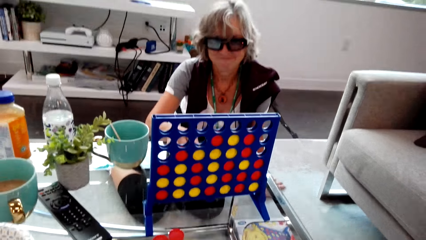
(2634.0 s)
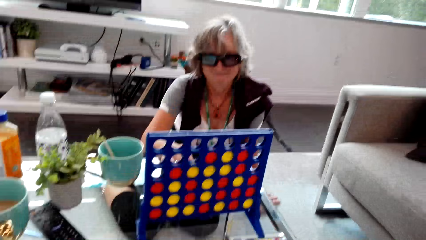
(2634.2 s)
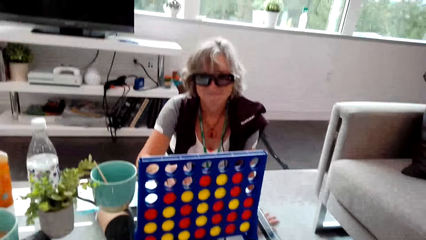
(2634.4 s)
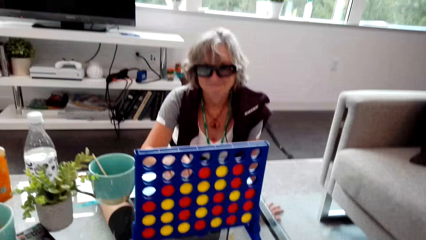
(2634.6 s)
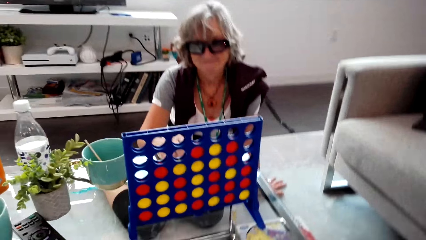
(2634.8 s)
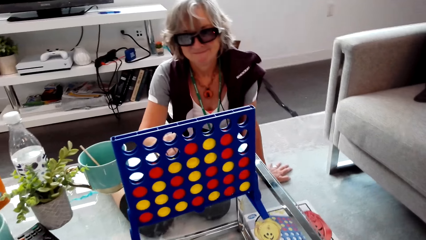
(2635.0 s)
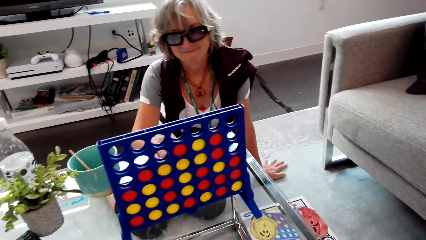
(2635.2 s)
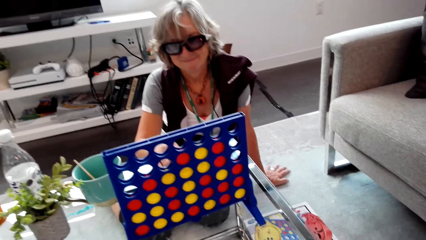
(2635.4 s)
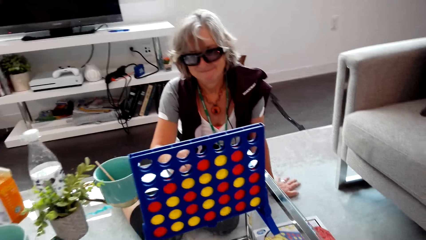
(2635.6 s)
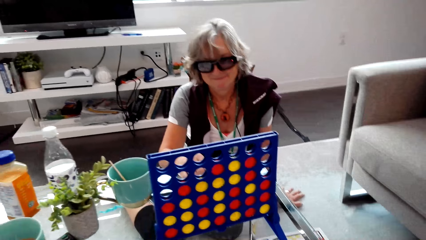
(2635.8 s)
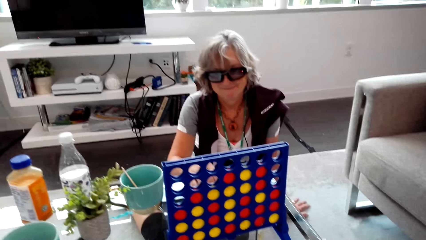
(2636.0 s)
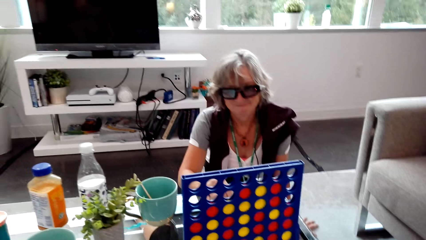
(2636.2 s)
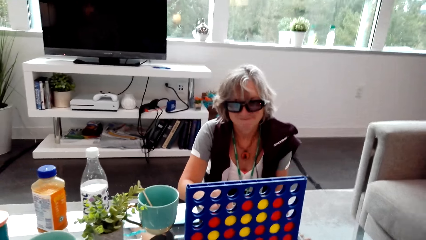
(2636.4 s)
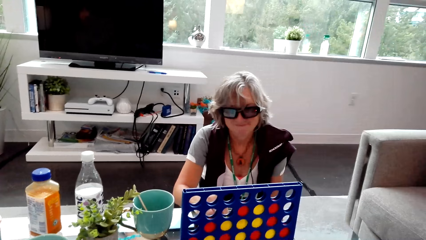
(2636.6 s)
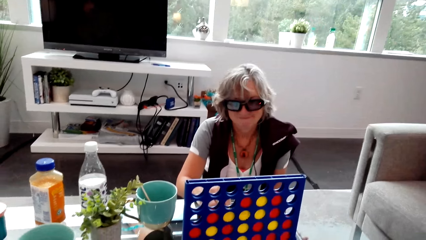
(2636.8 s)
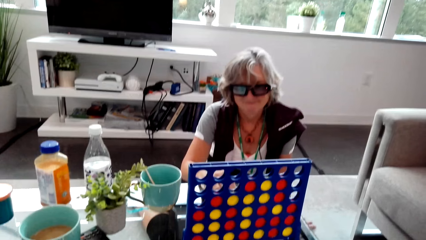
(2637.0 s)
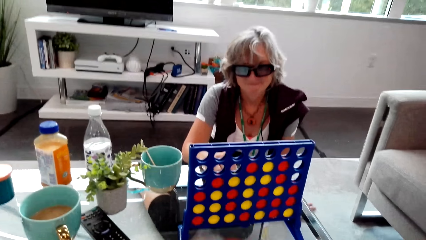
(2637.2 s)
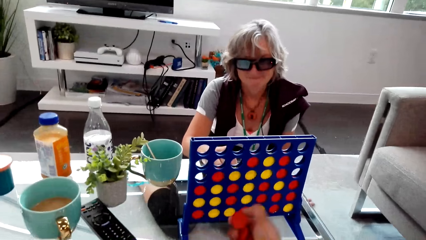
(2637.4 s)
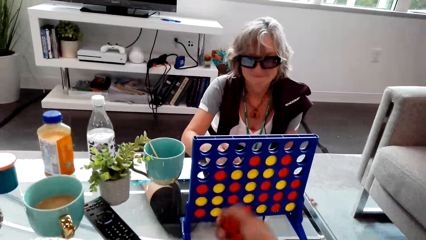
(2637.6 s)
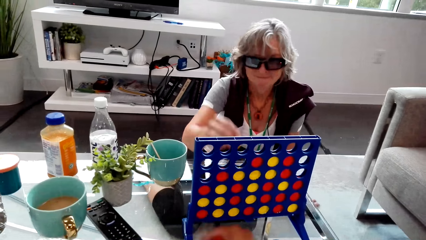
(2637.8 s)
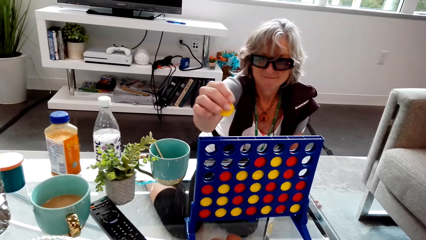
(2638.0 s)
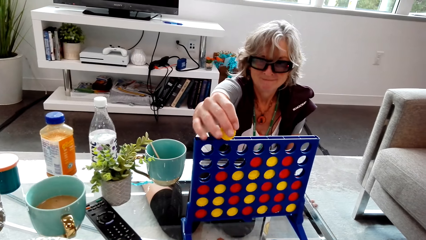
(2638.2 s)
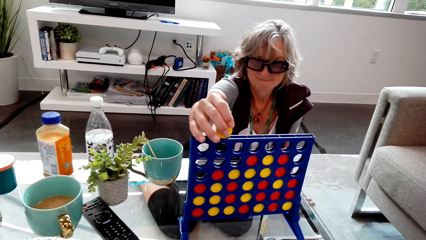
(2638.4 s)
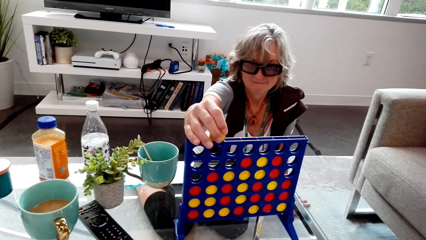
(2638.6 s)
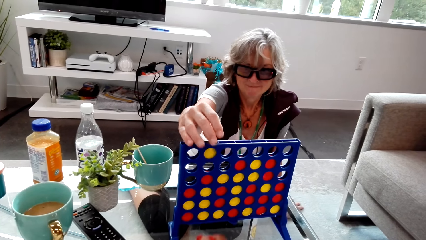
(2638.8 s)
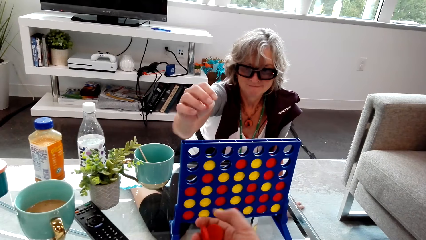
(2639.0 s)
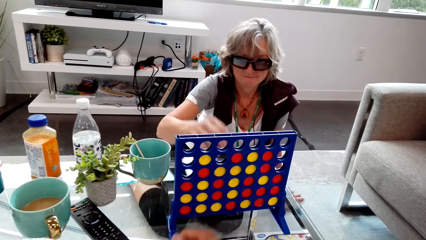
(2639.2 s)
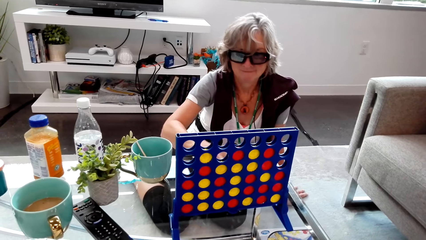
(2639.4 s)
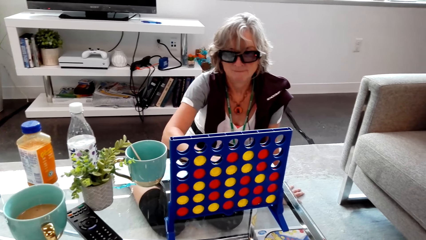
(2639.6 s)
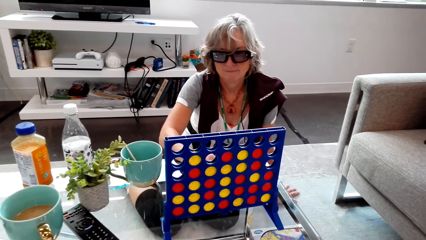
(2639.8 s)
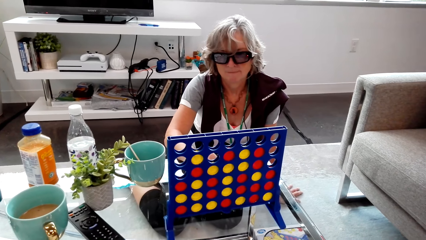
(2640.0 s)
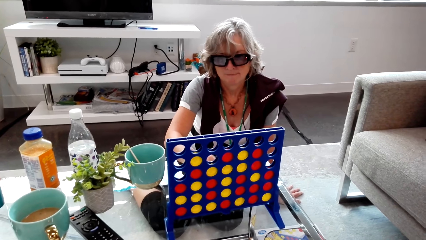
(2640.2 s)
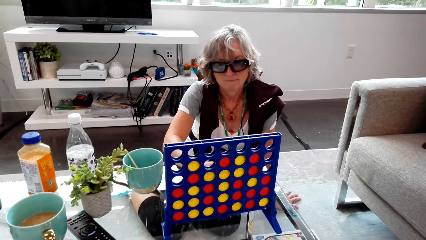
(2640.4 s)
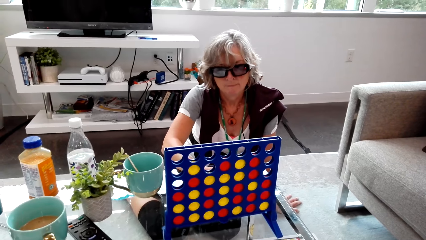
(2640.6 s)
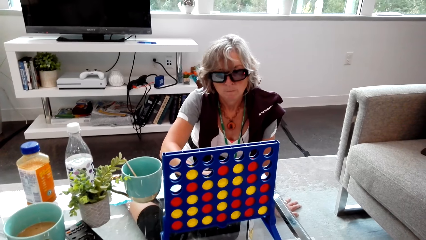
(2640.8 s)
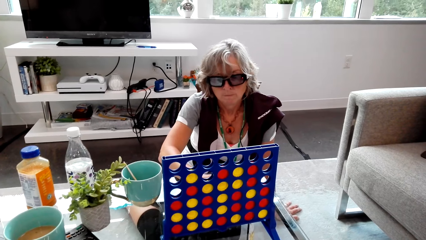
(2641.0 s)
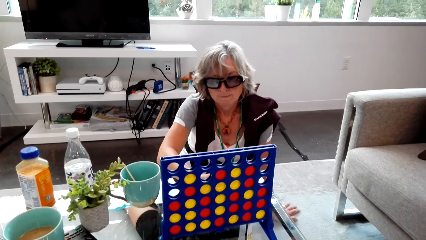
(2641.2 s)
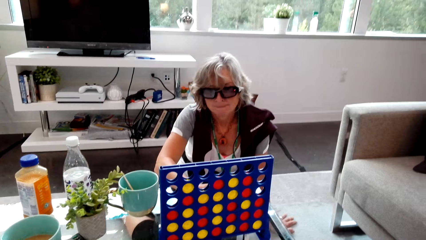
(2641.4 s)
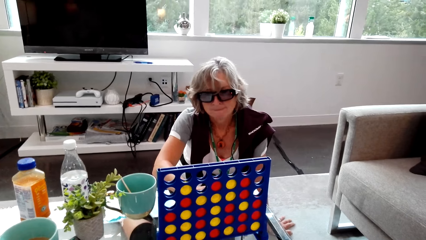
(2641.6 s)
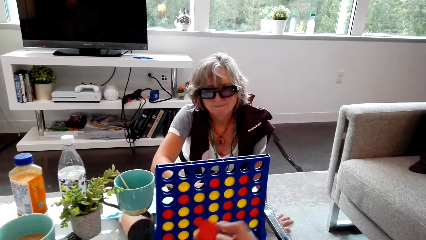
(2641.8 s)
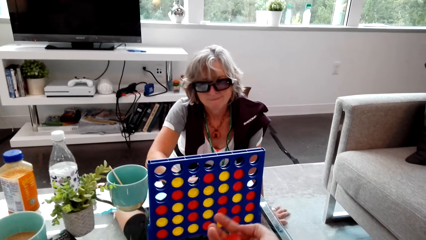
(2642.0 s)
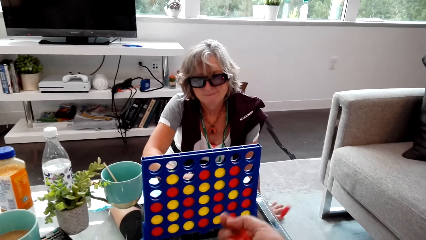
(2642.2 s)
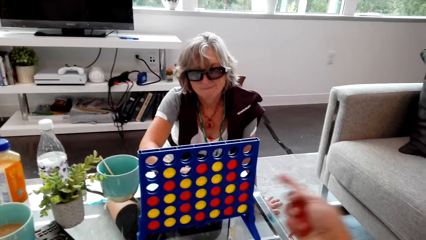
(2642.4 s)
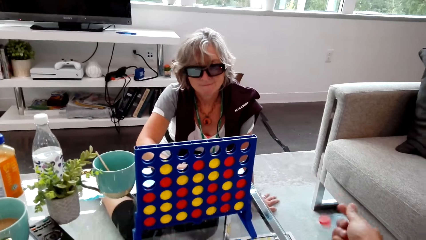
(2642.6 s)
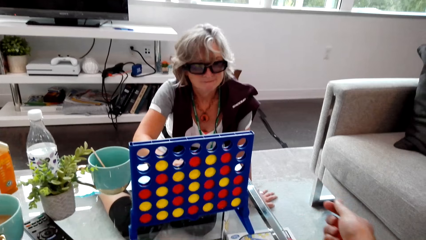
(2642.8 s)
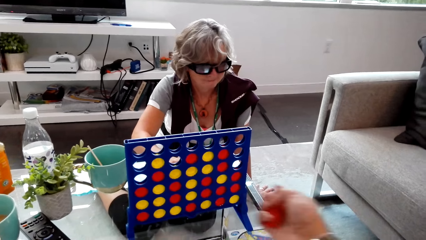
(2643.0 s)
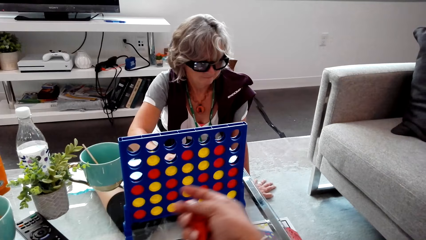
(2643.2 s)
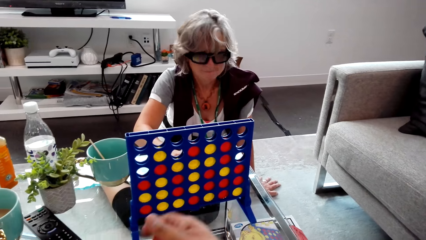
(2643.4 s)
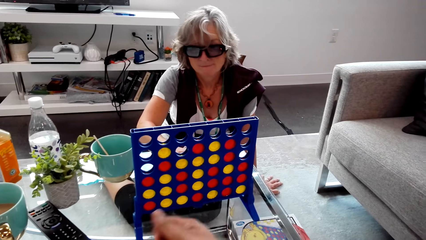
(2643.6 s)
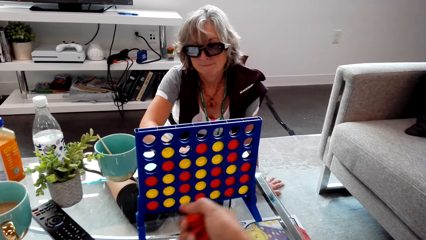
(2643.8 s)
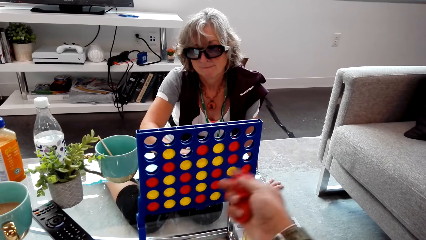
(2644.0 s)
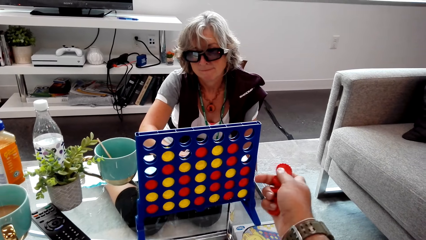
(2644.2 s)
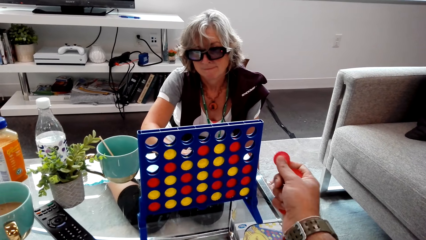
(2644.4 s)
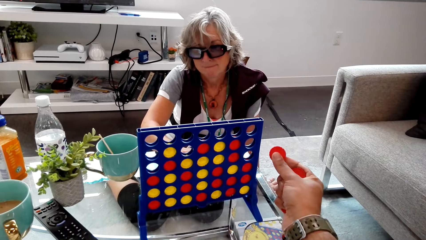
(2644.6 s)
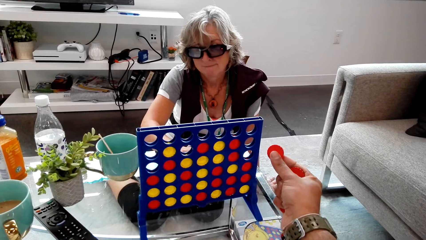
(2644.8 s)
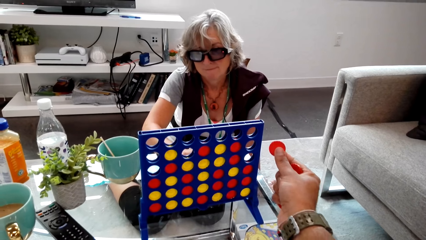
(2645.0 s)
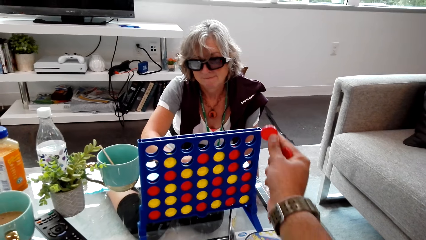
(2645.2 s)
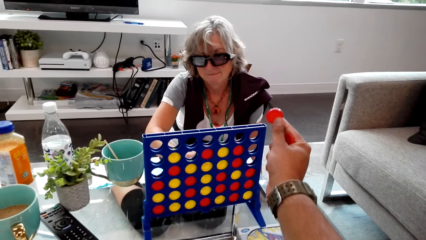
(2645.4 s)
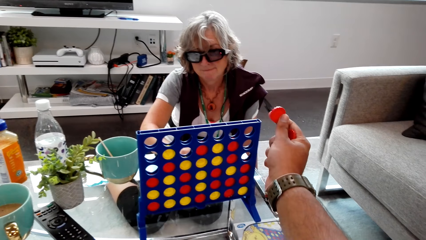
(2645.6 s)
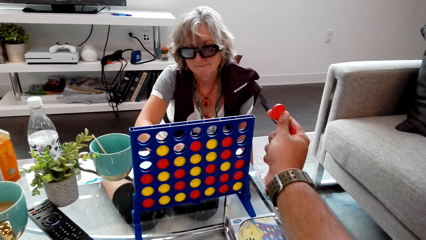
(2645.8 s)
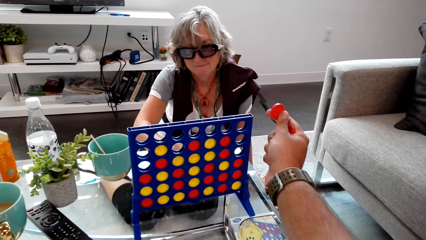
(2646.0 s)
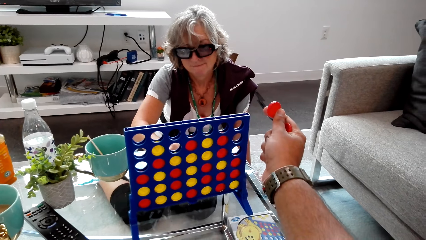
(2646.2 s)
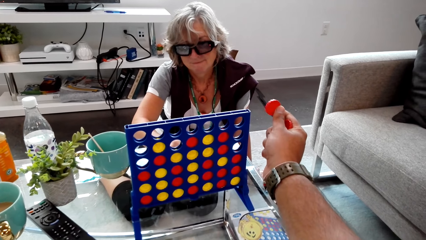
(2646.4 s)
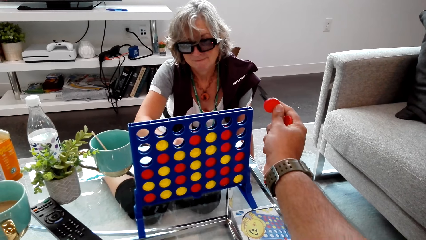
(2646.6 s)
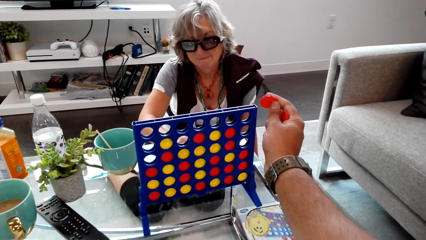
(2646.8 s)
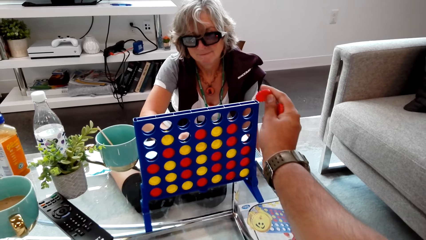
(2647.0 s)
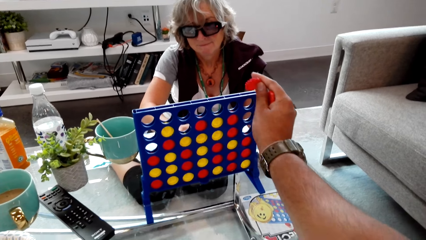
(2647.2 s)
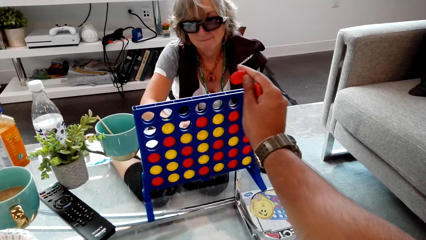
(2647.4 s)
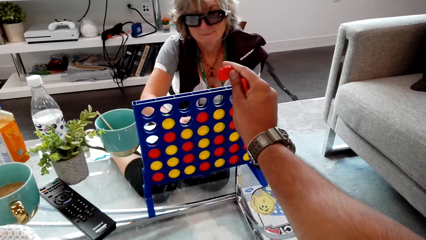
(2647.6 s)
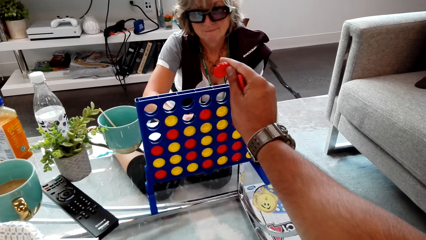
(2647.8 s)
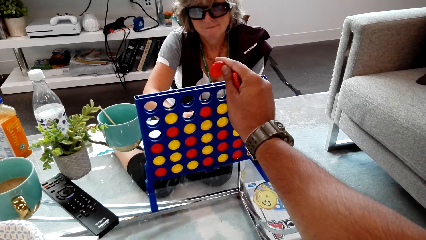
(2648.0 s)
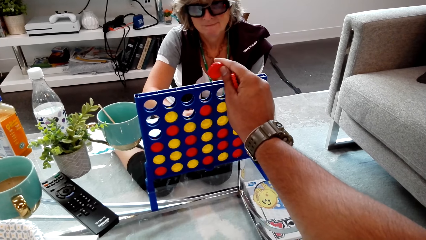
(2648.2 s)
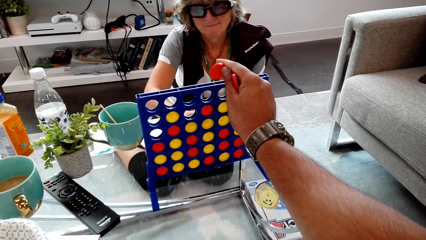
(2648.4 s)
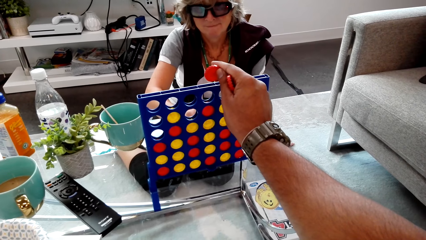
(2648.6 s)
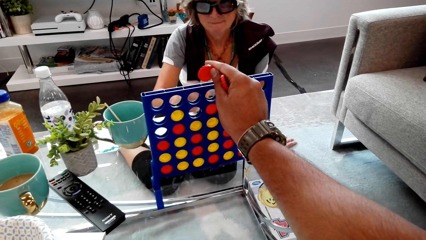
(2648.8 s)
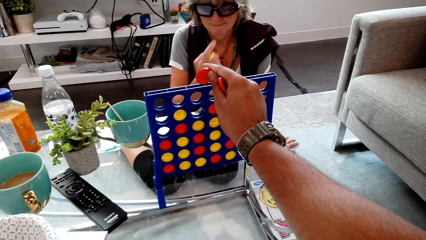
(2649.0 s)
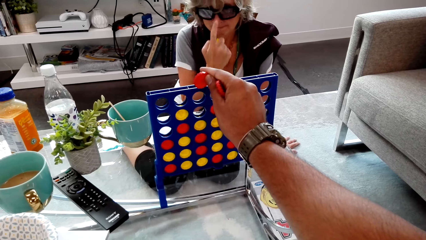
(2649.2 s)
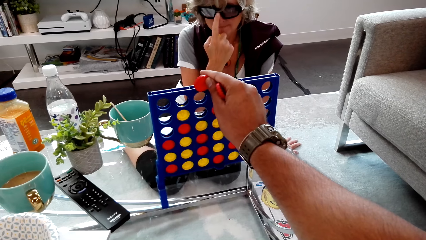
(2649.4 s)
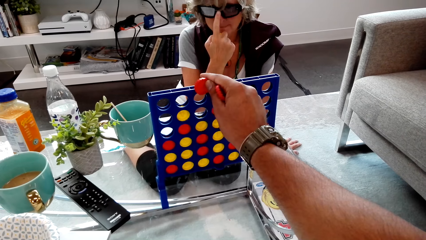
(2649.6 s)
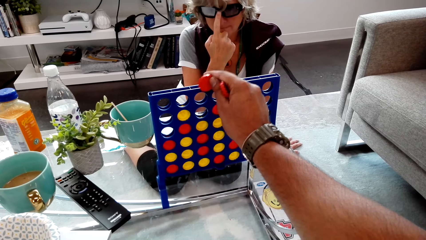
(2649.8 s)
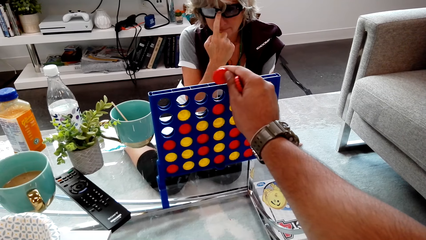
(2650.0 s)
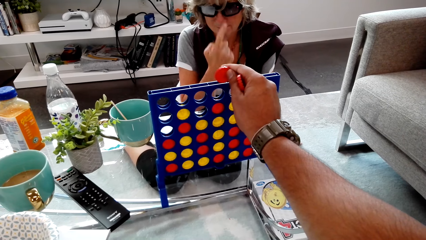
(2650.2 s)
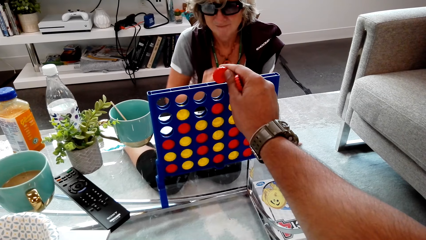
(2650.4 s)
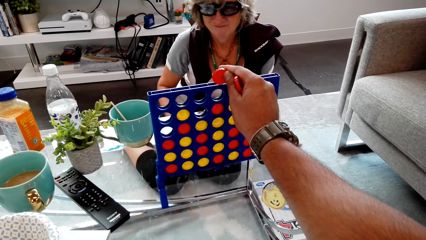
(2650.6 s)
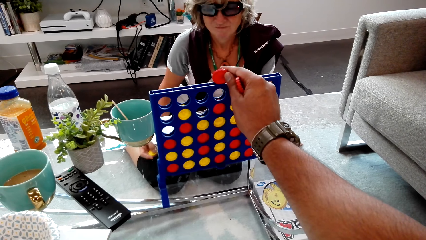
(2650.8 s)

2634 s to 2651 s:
The camera wearer looks at the lady. The lady puts the chip in the connect four. The camera wearer puts the chip in the connect four.
